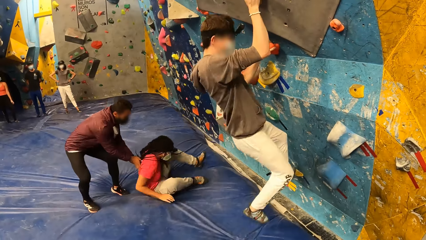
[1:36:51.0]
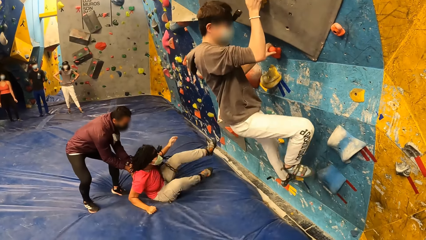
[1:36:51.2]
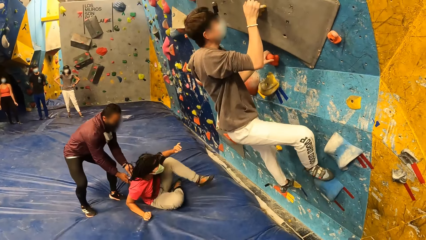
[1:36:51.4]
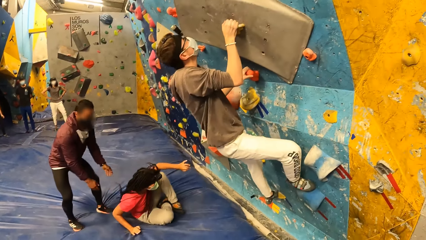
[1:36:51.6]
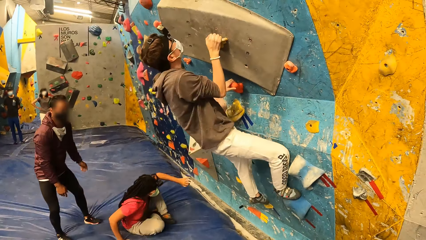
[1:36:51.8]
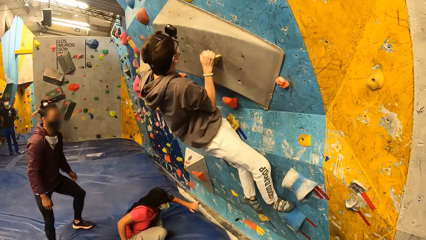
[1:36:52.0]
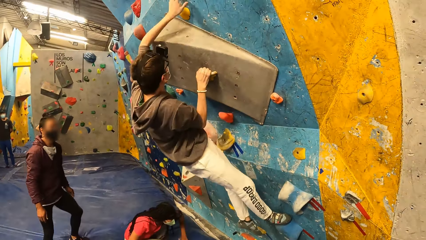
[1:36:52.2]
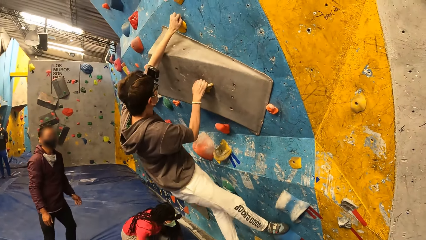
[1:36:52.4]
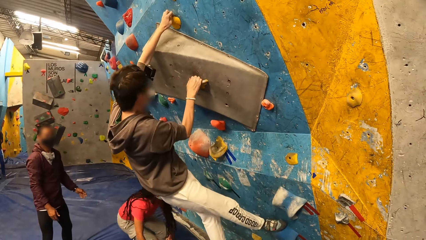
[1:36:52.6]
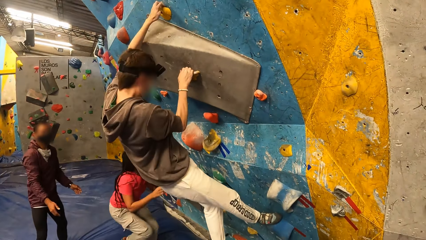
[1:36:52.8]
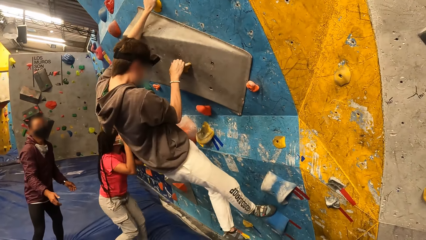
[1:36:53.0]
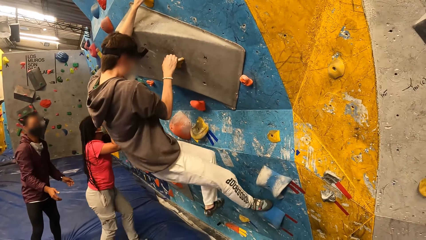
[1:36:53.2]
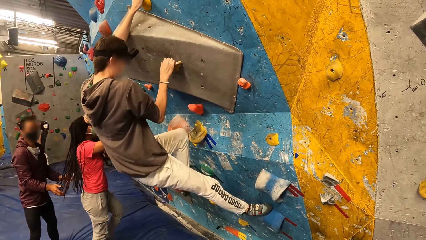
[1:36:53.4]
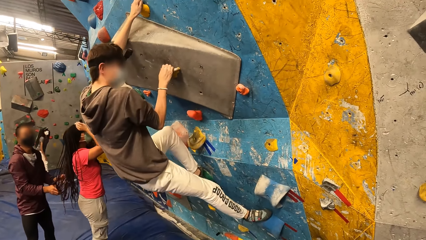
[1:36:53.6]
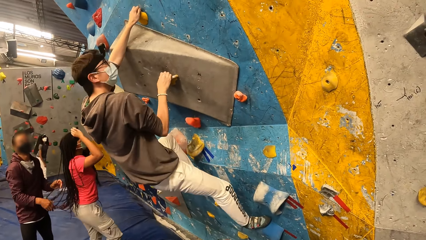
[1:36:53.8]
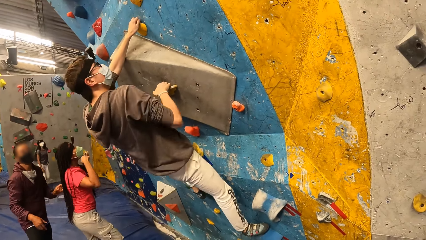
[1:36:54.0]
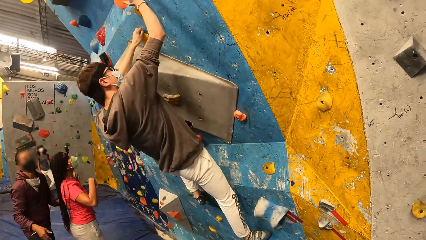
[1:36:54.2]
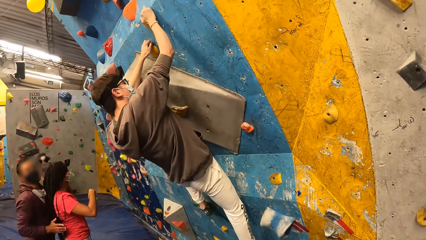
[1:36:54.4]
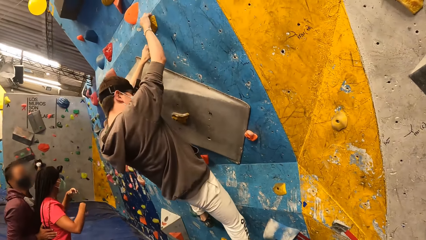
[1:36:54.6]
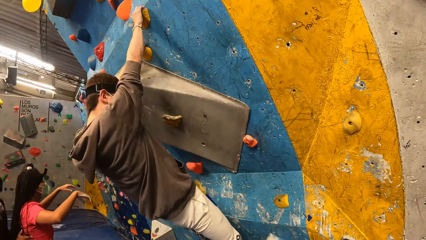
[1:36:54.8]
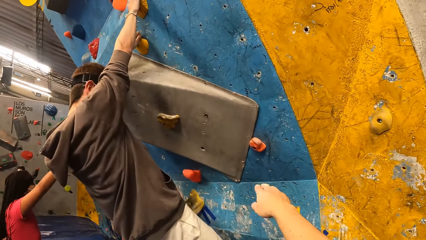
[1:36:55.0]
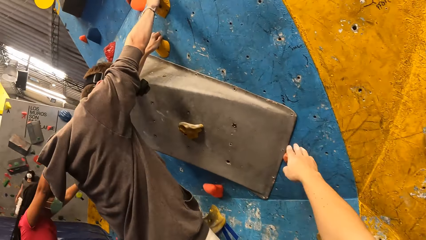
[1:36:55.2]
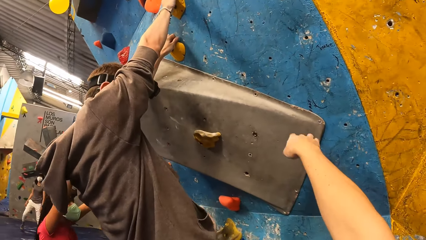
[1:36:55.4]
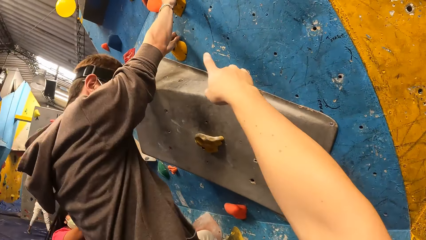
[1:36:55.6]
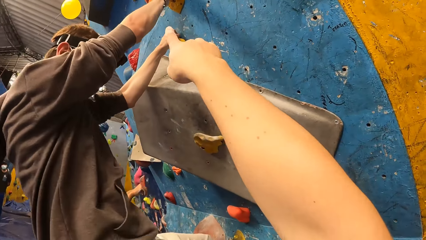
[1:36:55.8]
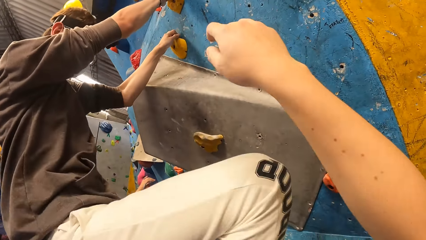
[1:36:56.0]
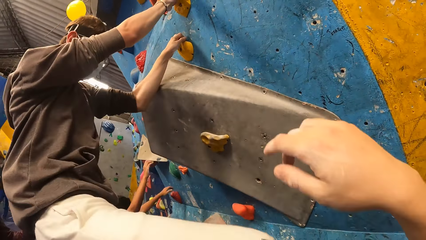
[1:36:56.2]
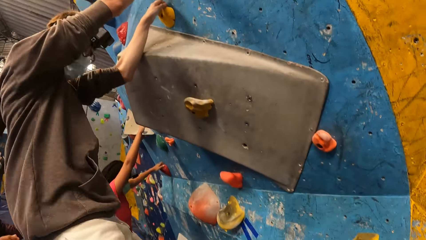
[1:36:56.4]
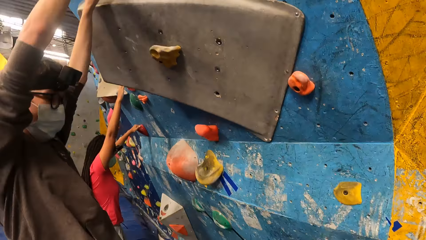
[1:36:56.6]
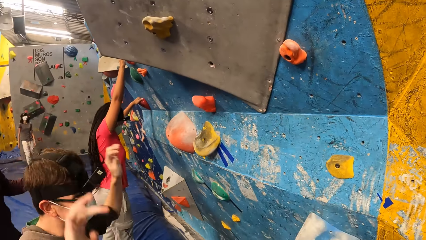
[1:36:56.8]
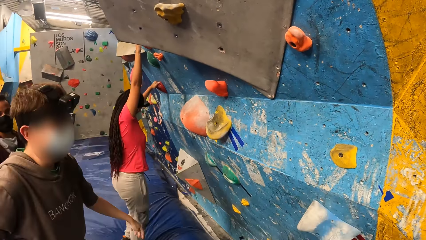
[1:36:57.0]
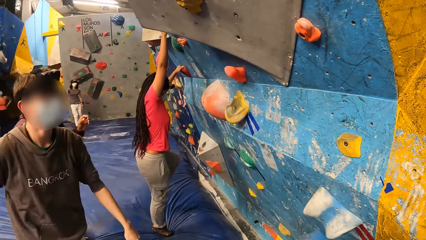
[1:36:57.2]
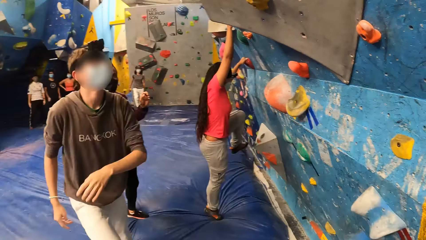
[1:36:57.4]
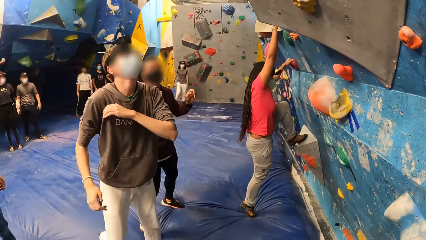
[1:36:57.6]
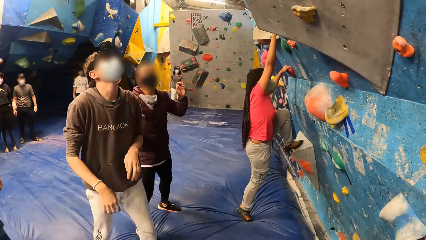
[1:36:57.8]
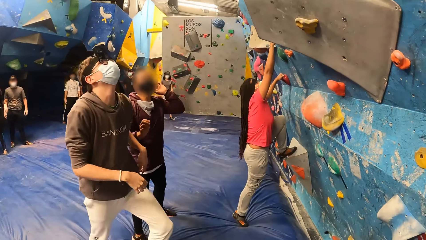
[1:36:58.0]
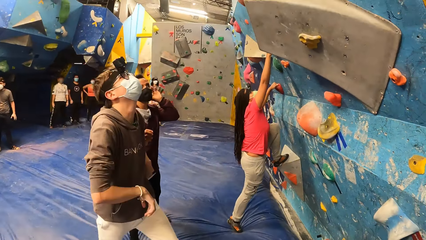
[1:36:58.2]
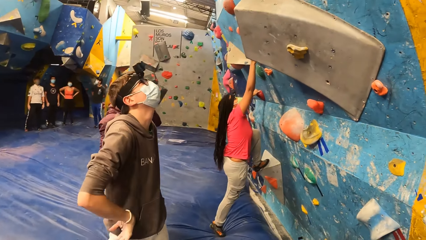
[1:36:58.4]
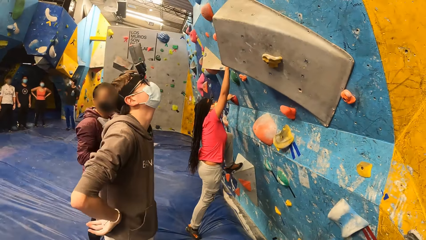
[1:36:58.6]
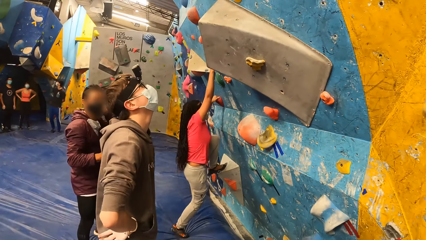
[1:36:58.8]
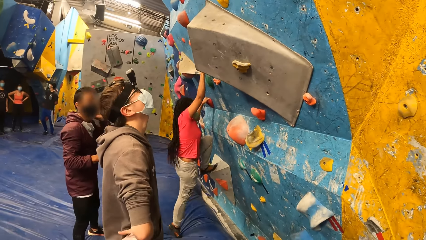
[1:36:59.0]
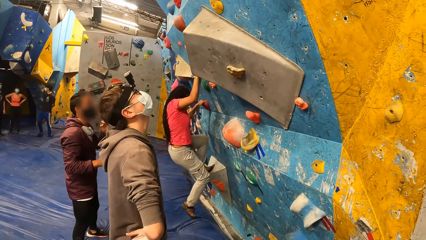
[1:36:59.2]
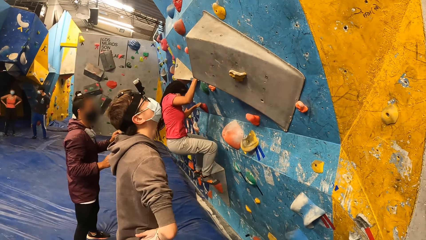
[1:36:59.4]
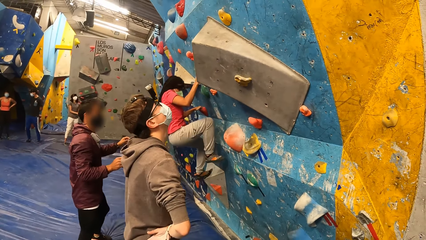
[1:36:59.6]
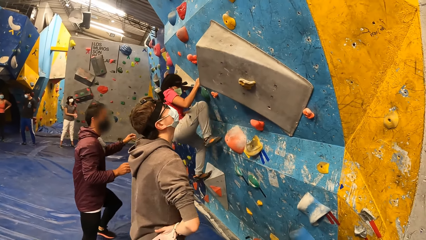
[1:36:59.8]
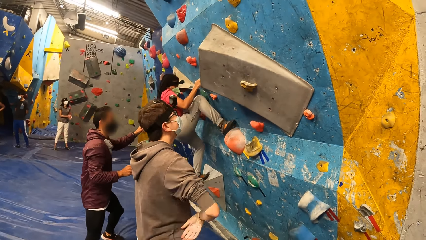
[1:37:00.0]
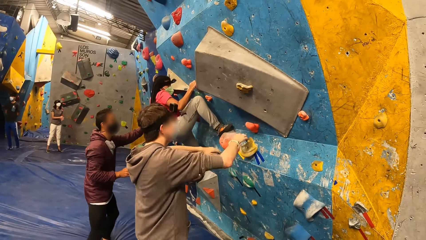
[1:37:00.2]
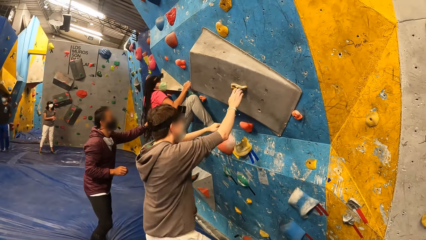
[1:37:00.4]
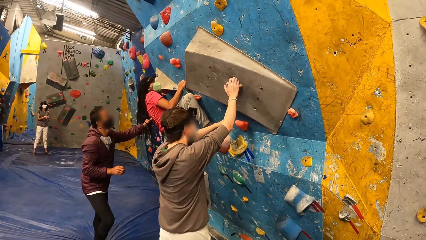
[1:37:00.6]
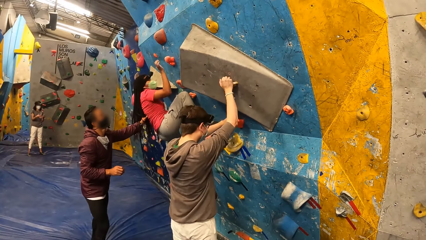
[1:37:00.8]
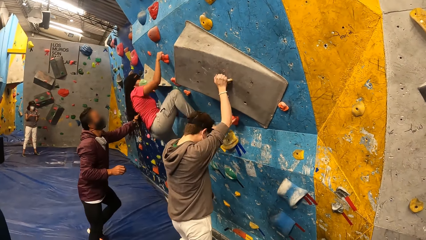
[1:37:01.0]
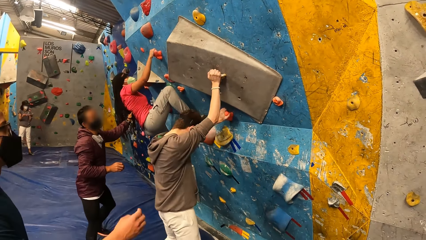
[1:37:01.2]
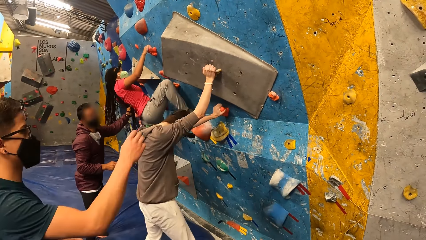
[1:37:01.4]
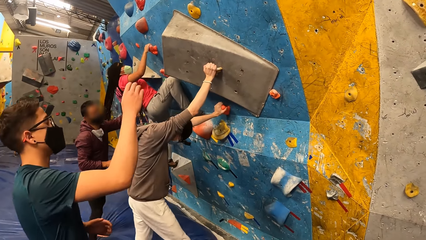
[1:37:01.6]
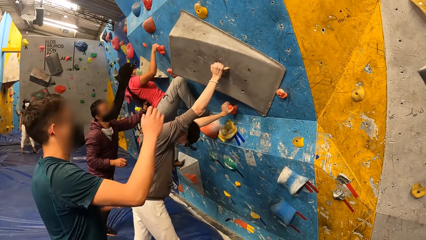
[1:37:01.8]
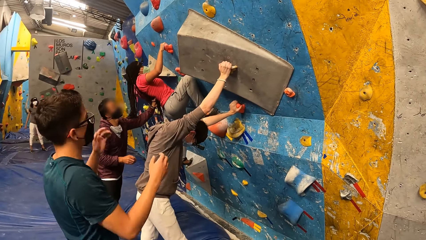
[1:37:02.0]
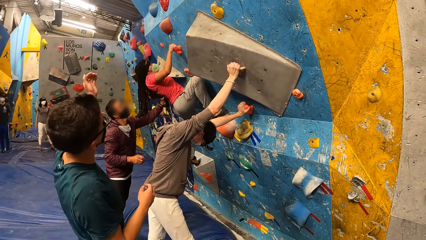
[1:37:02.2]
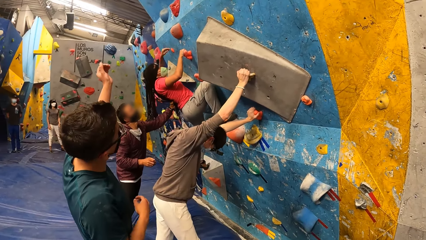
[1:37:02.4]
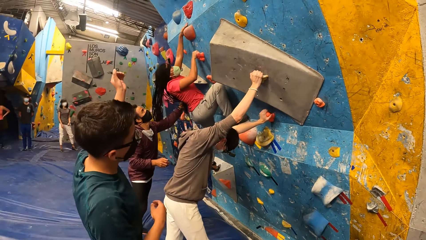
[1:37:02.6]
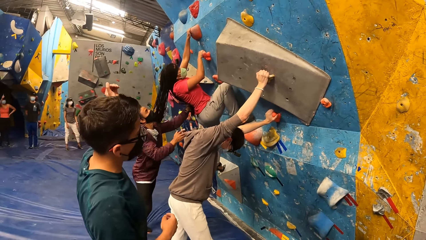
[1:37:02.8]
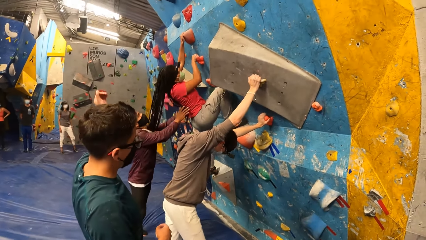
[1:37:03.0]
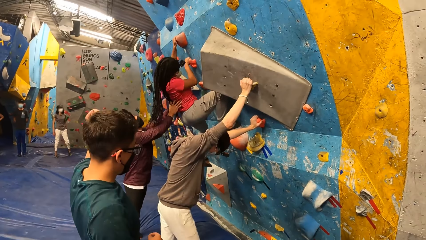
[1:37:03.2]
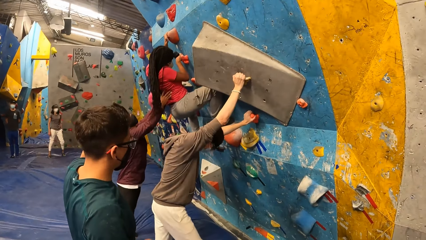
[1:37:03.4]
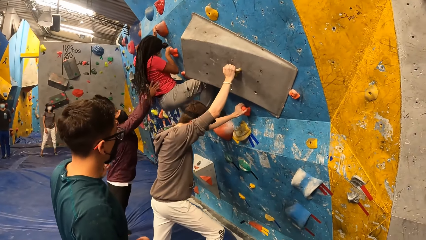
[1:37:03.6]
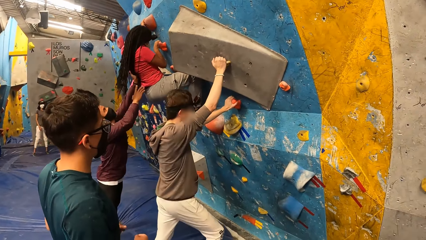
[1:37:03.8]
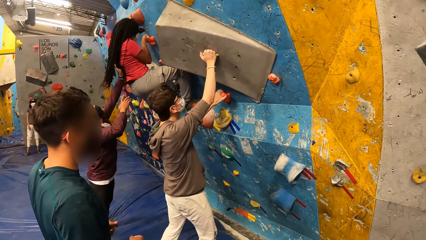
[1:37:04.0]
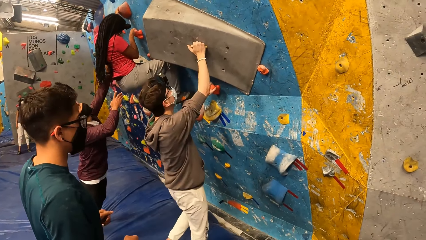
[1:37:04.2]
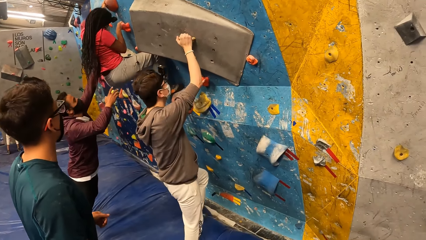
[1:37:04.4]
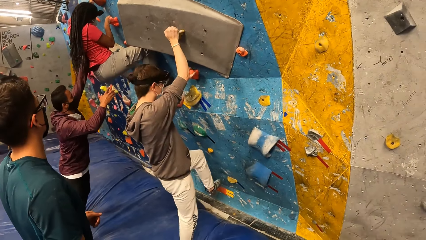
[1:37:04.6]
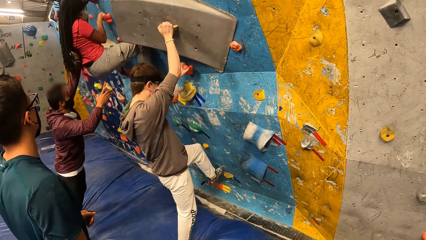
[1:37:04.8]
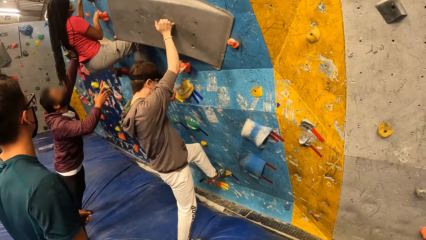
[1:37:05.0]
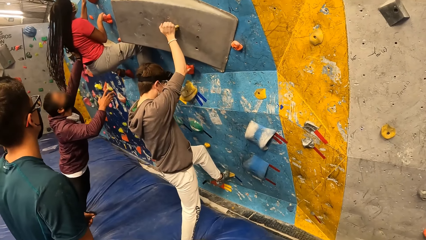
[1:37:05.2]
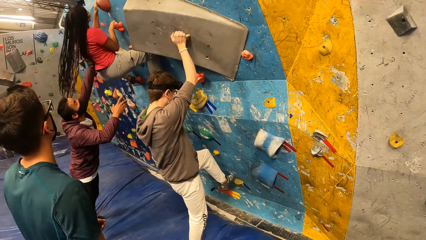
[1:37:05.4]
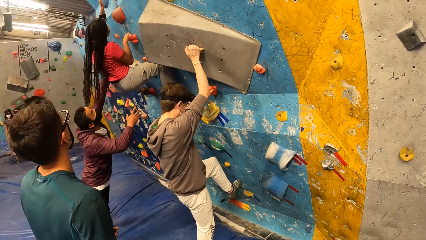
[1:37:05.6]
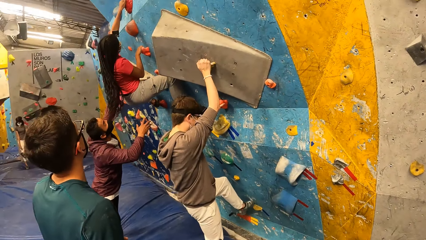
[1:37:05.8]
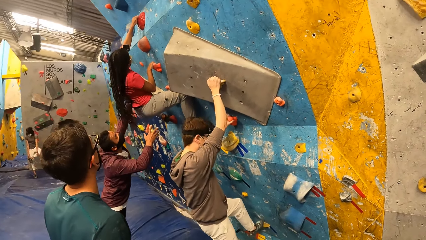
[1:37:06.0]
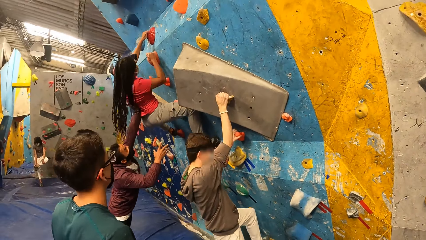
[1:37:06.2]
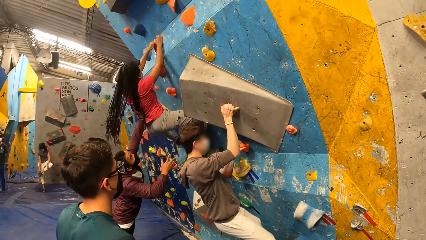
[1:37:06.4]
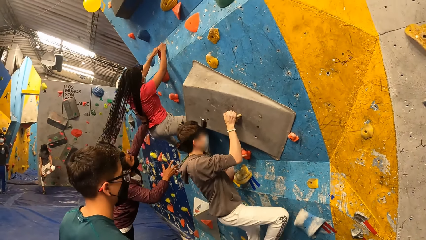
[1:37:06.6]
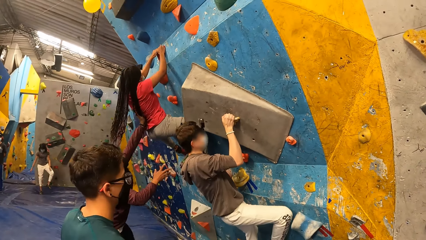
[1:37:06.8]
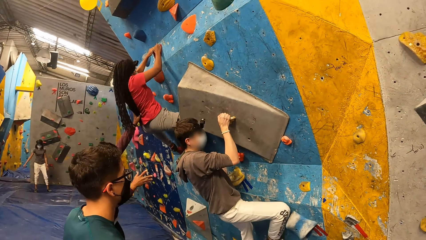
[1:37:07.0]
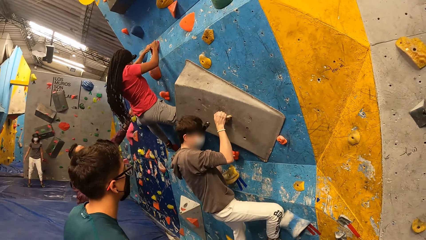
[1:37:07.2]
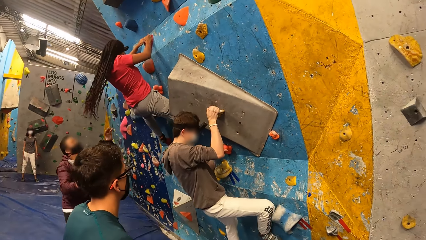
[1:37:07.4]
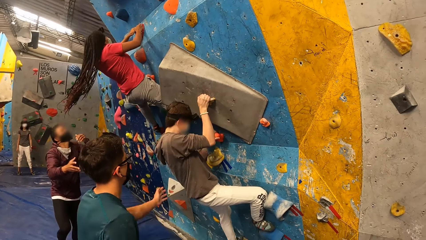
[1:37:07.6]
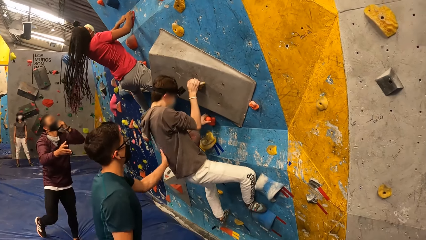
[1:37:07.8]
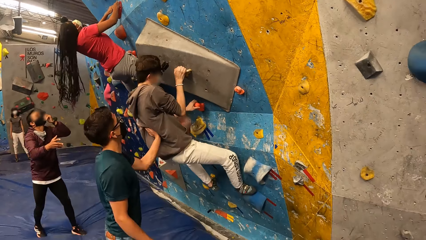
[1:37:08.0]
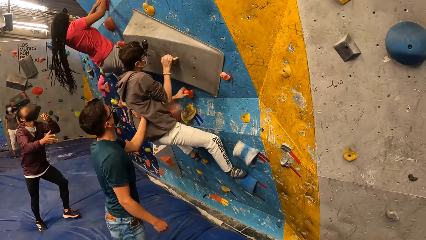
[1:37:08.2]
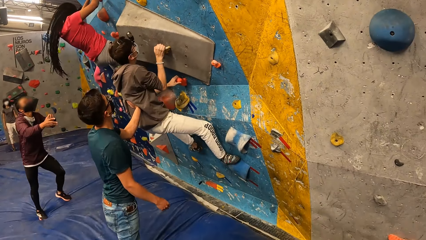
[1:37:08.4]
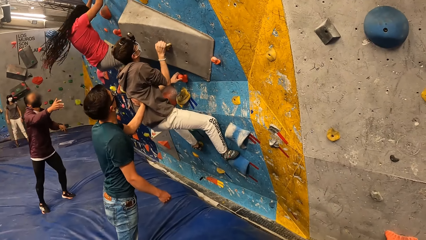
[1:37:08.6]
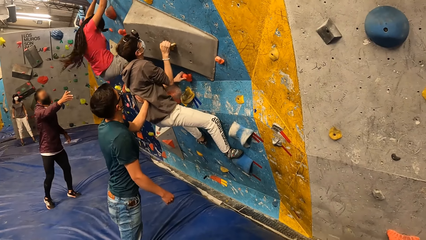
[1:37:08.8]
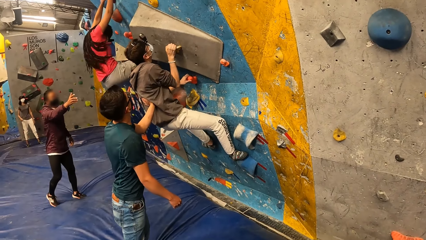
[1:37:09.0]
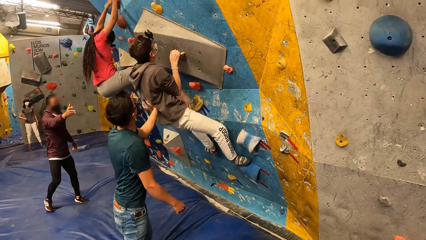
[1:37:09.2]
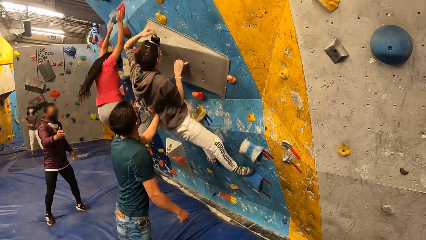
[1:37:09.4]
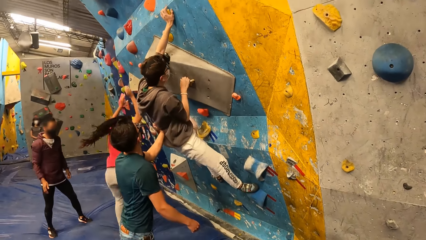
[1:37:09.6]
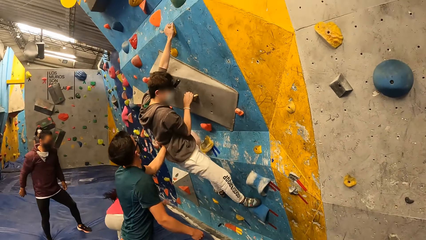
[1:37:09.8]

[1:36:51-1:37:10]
A woman looks around. The camera wearer holds a boulder stone and uses gestures. Another woman climbs the wall. A man jumps on the floor. The camera wearer looks around. The first woman looks around. The first man moves around. Another man looks around. A third man interacts with the other woman. A fourth man touches the wall with his hands. The first man climbs the wall. The first woman looks around. A fifth man interacts with the fourth man.
